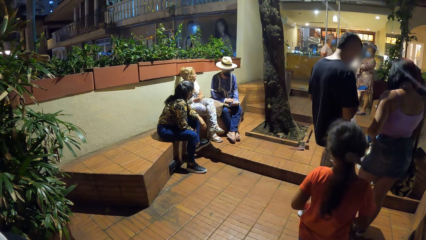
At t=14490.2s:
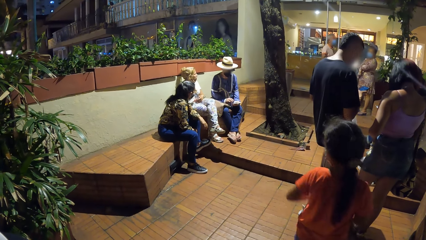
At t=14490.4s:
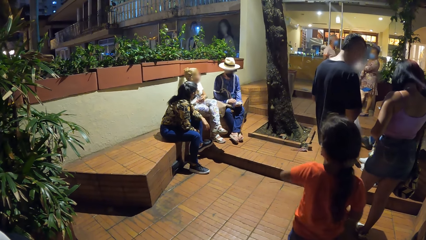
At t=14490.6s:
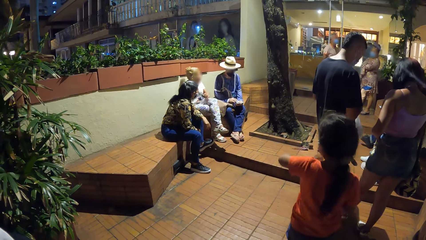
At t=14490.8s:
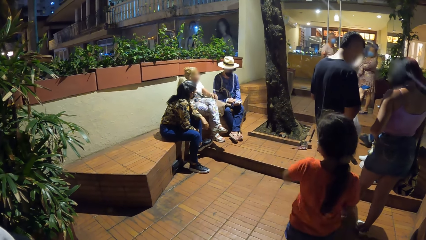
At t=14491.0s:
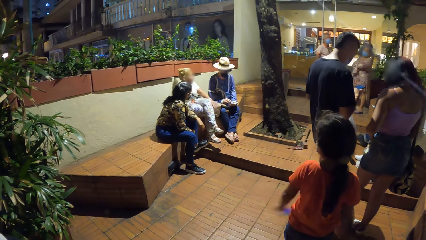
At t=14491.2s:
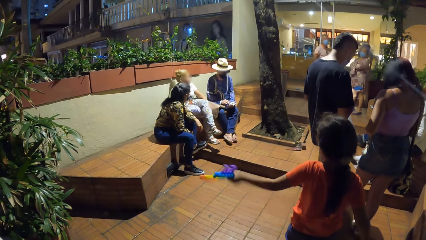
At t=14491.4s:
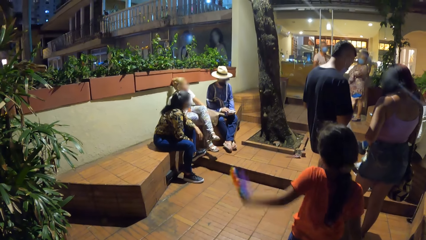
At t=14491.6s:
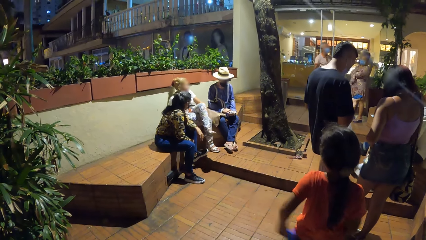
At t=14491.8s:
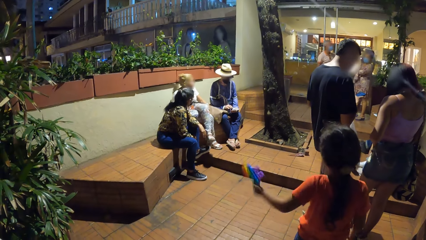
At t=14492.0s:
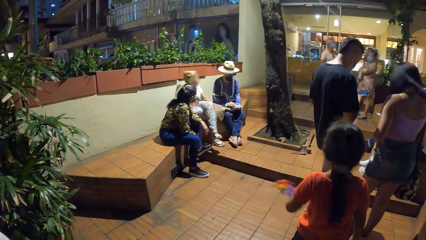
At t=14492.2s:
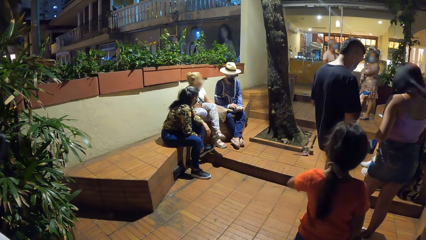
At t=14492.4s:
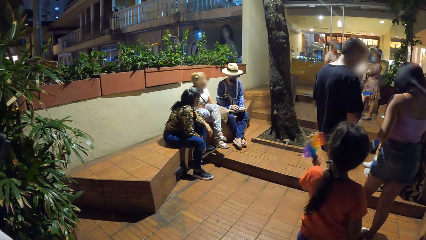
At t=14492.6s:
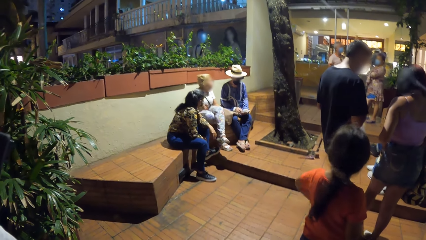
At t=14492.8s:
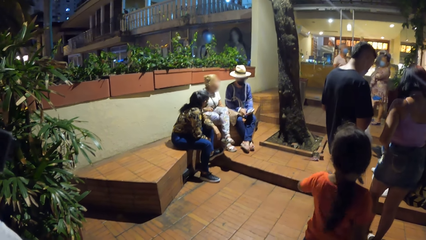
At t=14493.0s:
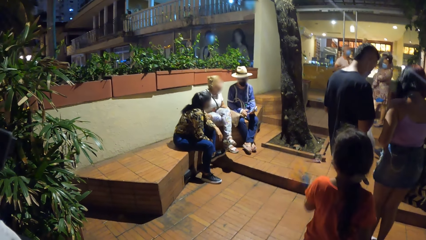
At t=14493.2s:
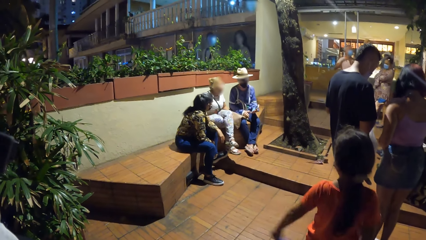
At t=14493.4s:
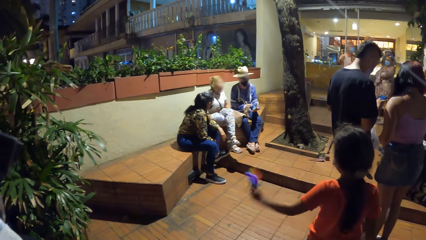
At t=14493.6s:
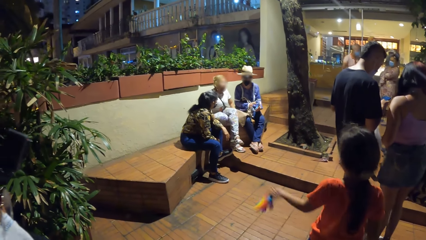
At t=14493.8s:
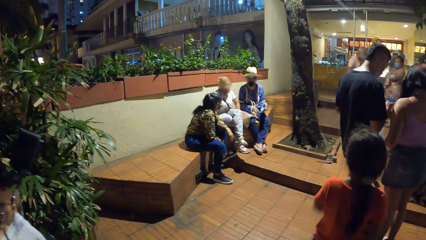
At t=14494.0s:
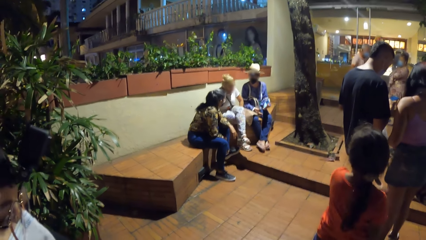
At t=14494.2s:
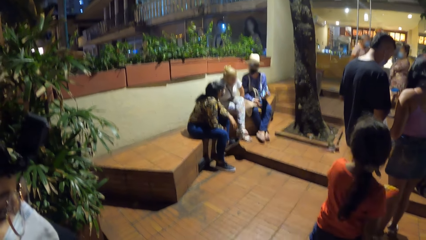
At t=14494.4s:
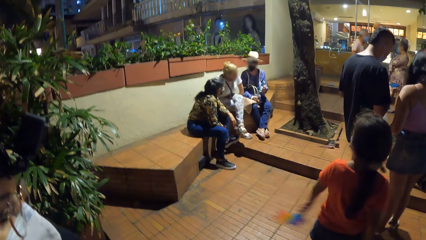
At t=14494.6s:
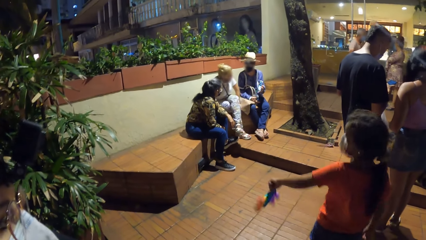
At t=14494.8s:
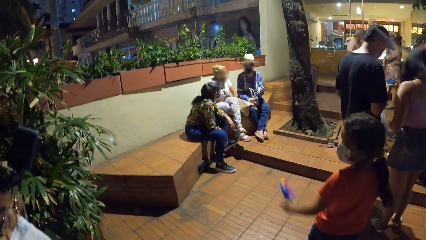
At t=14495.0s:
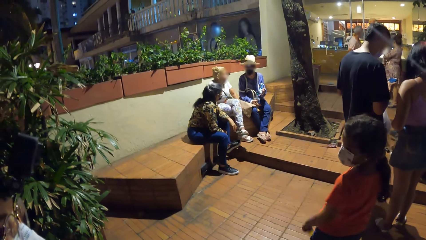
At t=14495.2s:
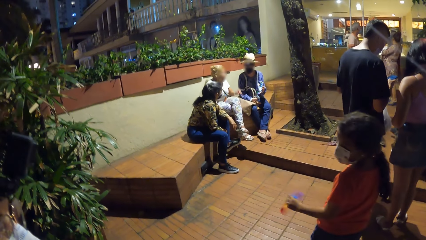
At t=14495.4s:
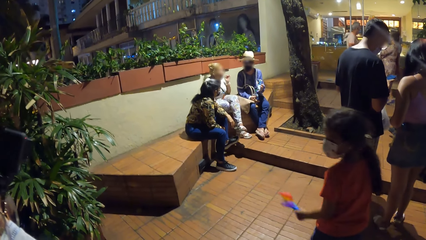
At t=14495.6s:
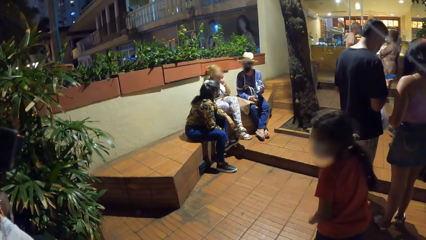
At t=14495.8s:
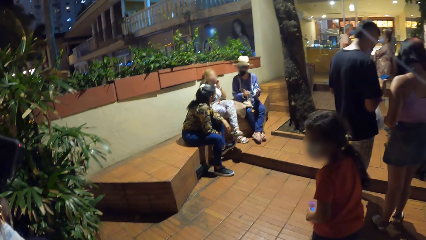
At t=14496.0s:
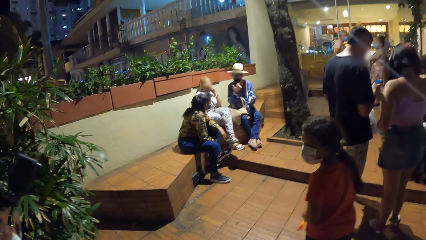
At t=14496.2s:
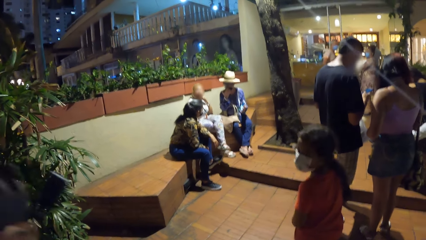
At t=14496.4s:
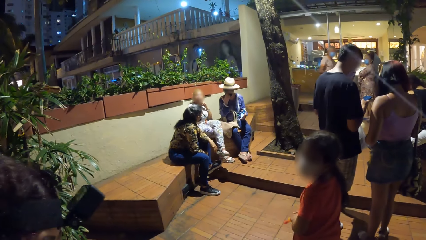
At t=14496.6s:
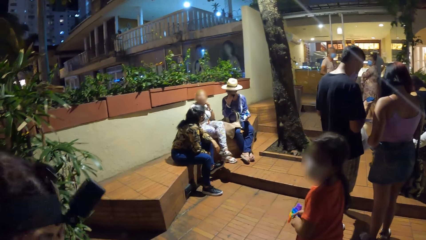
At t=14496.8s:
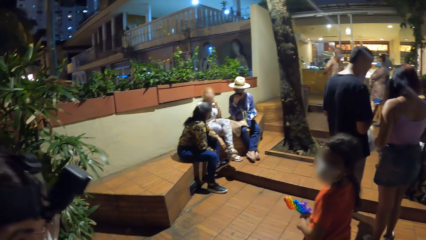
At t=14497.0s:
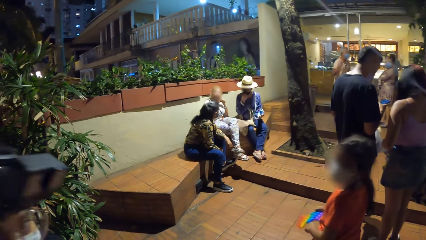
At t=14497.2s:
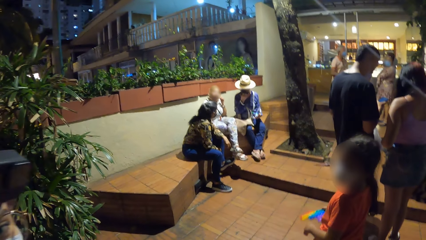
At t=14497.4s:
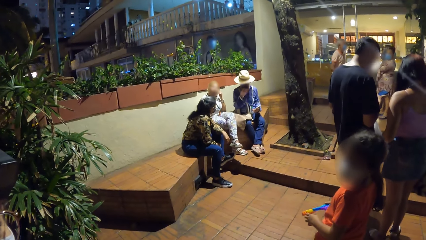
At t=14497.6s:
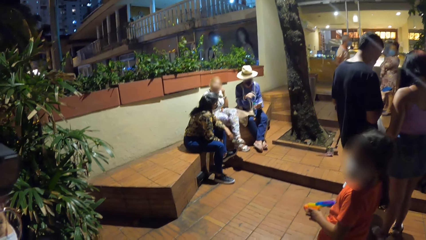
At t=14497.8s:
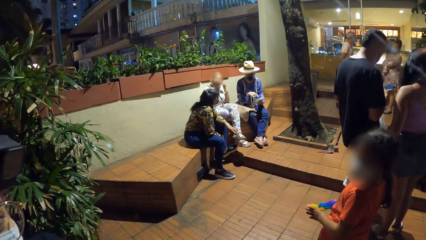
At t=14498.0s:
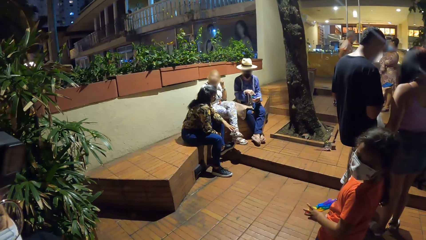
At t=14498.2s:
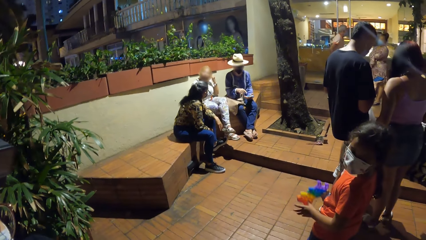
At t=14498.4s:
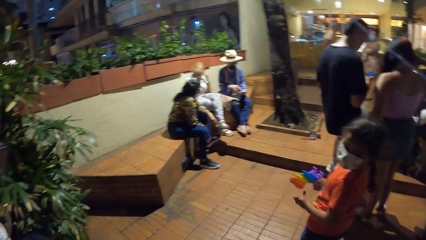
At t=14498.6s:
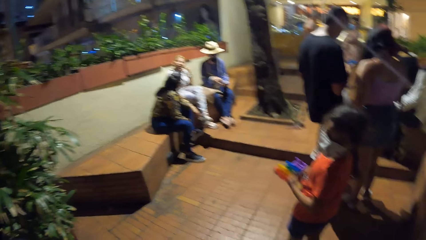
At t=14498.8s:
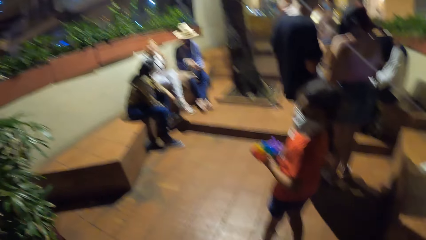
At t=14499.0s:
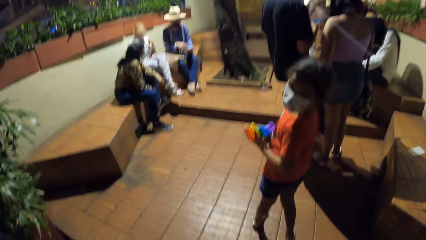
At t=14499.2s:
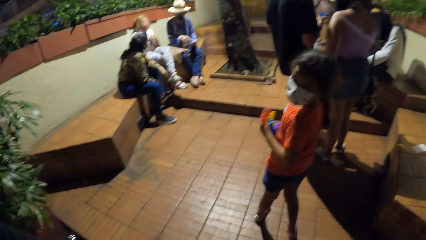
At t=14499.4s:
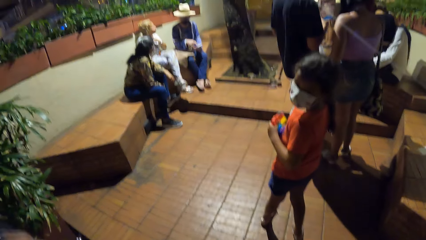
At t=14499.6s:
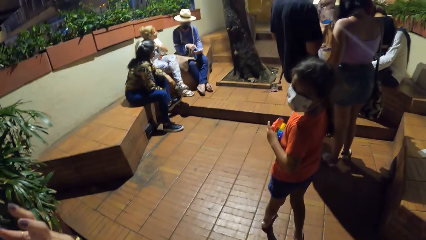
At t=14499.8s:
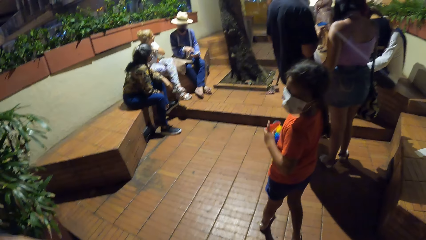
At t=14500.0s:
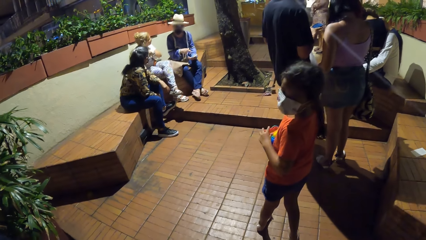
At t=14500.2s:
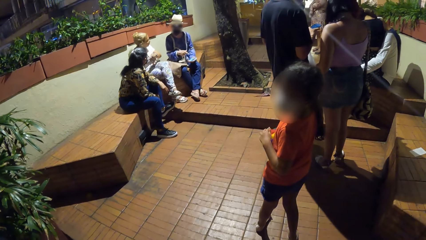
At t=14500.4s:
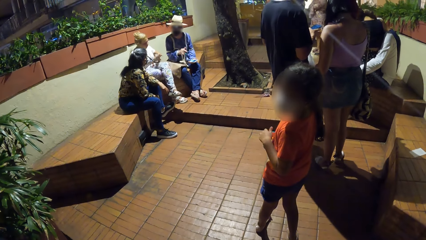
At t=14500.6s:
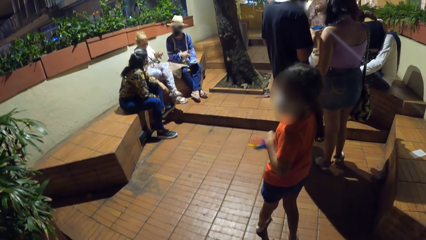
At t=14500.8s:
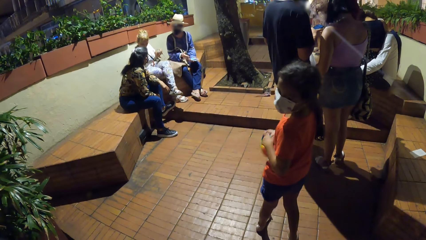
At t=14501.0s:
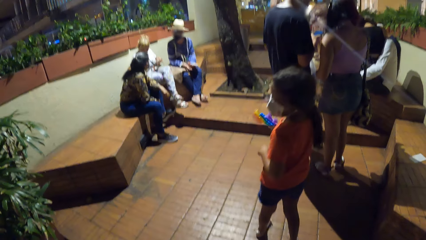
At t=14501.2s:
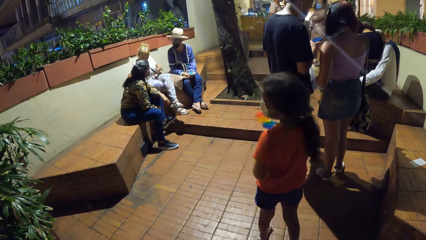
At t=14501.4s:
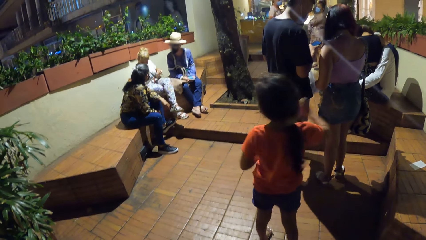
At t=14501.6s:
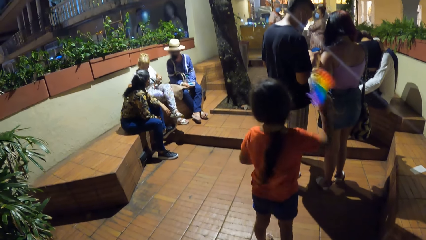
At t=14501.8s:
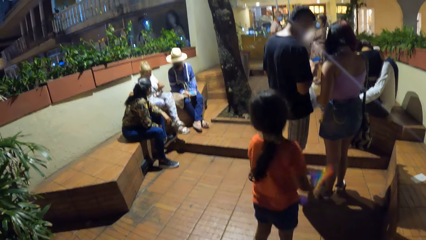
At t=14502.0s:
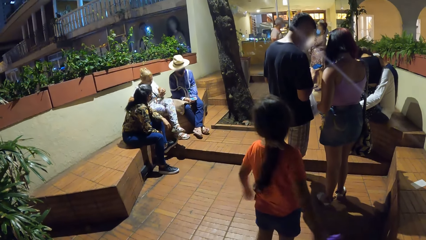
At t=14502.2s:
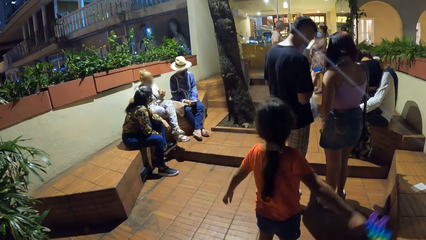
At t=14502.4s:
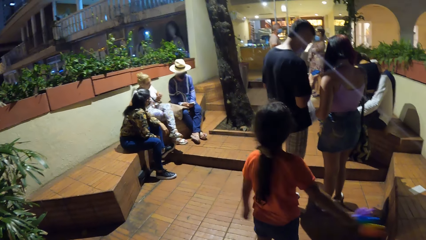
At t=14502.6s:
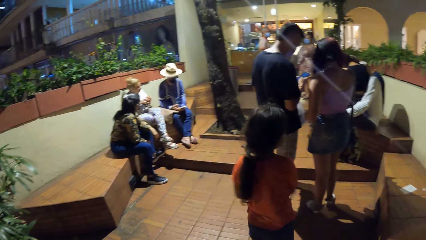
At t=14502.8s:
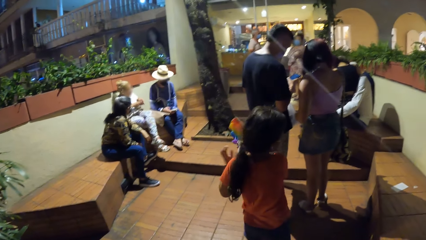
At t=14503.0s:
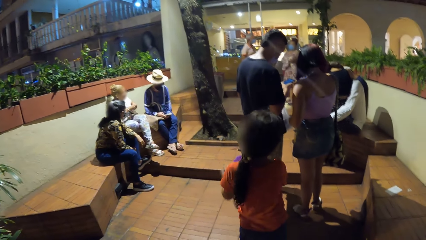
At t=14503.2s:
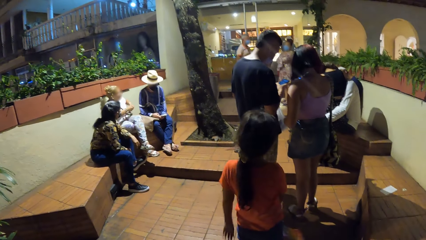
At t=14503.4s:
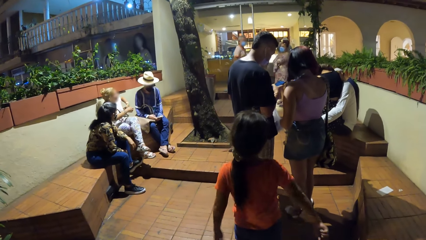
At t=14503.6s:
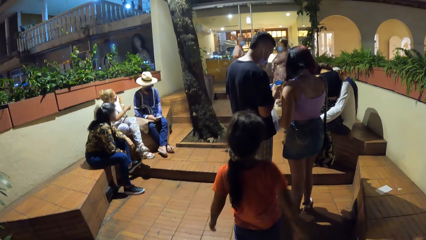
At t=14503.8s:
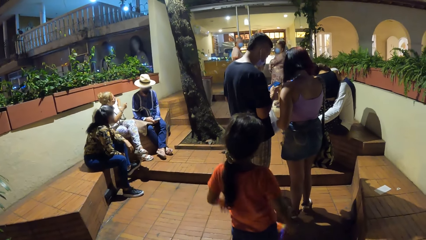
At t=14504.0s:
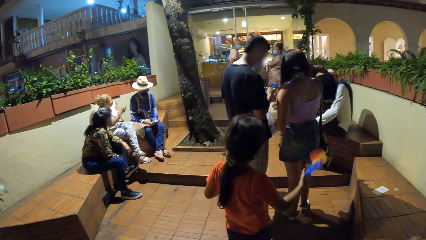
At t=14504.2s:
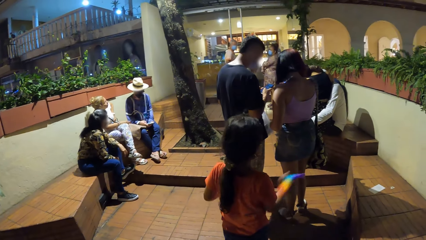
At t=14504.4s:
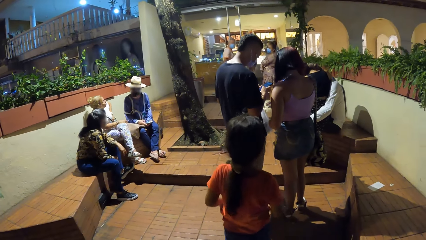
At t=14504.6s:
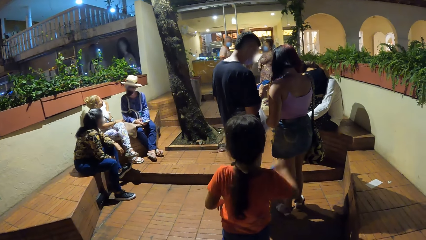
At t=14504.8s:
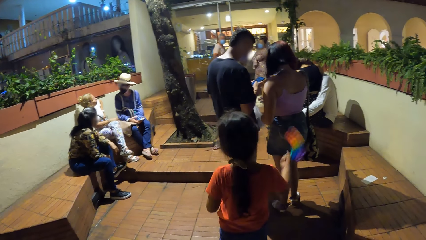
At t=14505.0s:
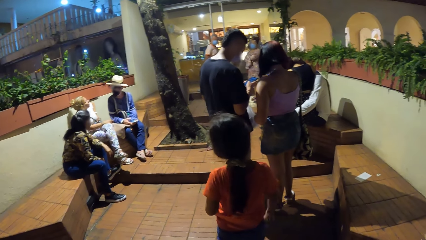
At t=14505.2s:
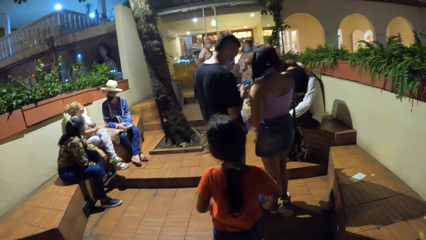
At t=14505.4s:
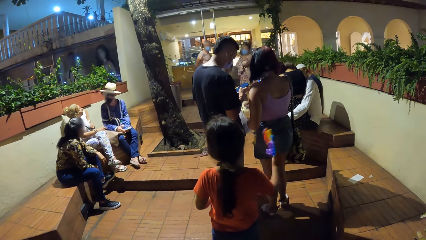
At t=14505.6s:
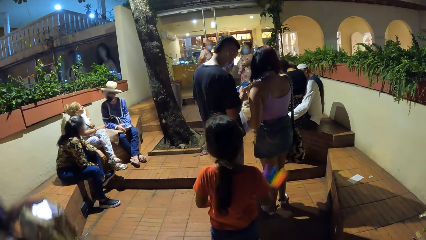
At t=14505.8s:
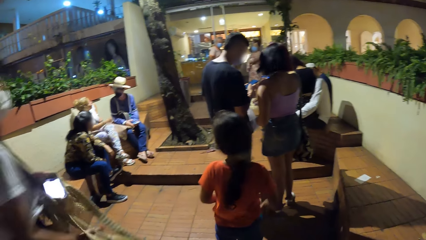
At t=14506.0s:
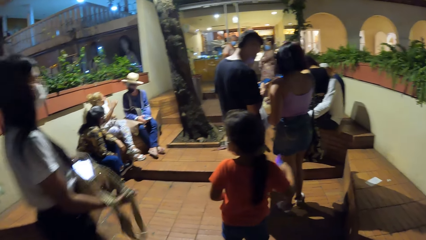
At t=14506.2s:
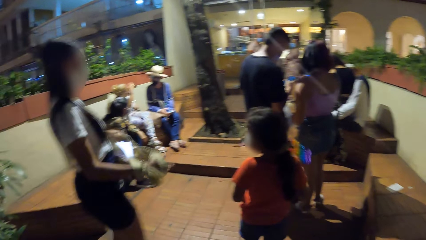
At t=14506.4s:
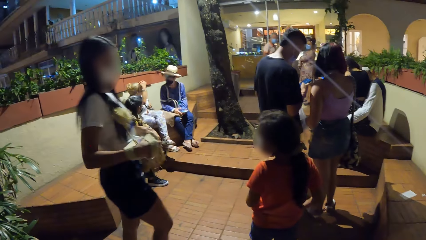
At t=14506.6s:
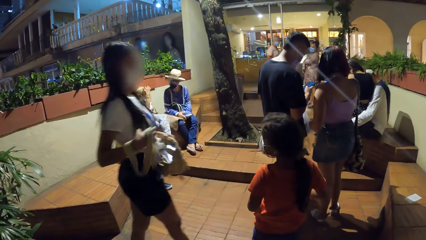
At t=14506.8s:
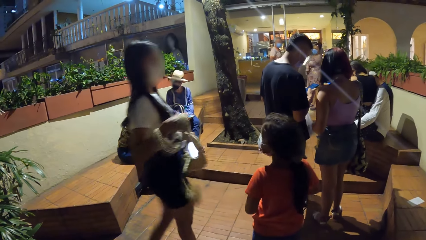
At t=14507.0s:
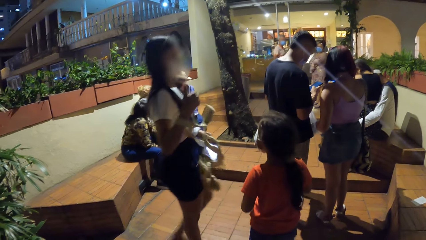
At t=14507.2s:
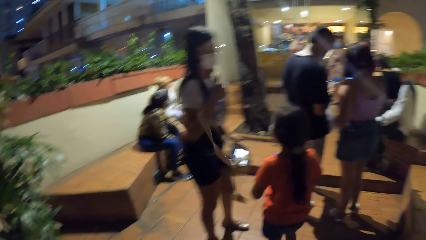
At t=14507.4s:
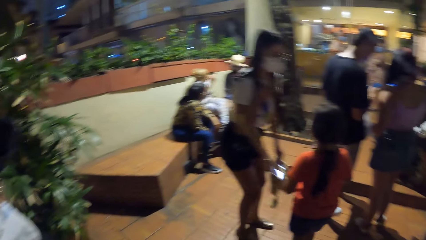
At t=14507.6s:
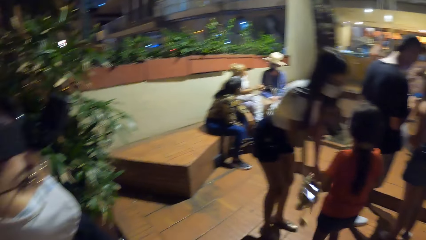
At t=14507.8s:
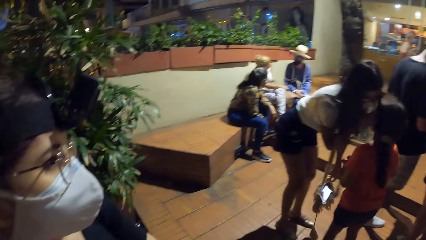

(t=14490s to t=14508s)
The man operates the phone in his left hand with his right hand. The girl plays with the toy in her right hand. The woman adjusts herself on the seat. The woman scratches her neck with her left hand. The man adjusts a mask on his face with his right hand. The man operates the phone in his left hand with his right hand. The man interacts with another woman and the first woman. A third woman walks towards the girl with a cloth in her hands.
